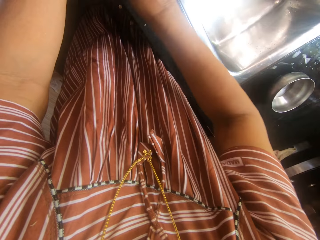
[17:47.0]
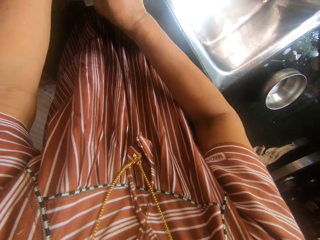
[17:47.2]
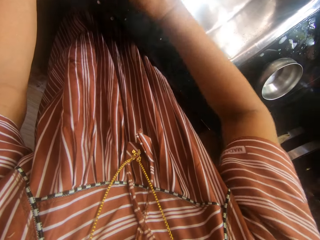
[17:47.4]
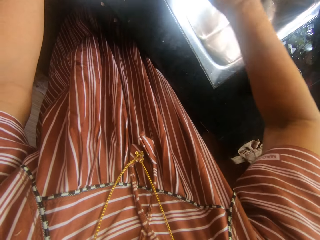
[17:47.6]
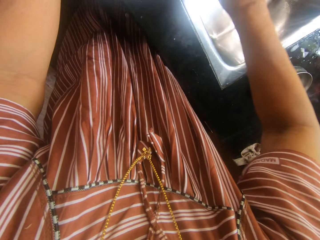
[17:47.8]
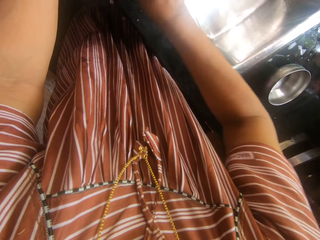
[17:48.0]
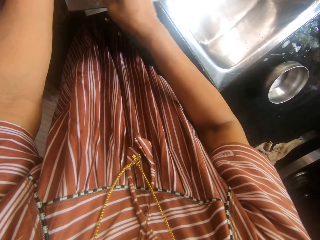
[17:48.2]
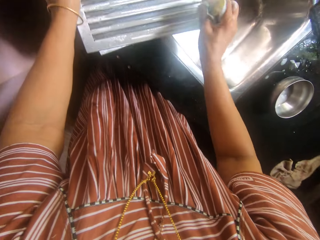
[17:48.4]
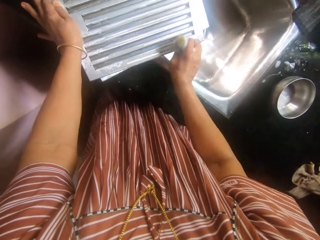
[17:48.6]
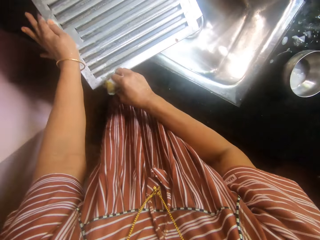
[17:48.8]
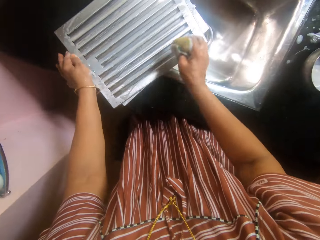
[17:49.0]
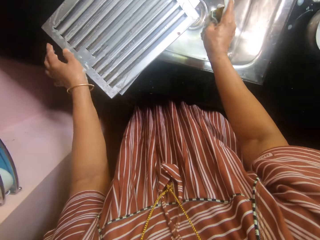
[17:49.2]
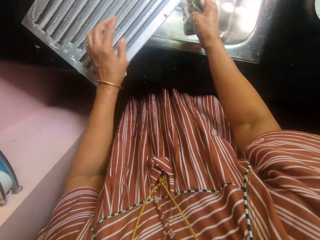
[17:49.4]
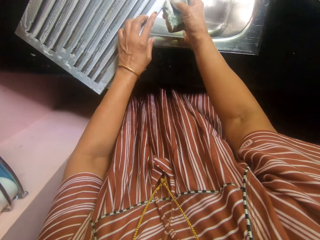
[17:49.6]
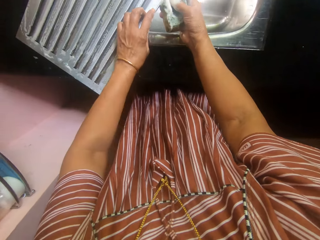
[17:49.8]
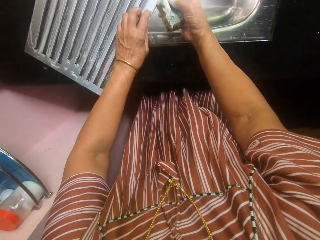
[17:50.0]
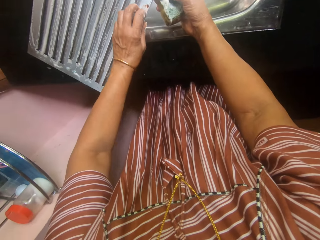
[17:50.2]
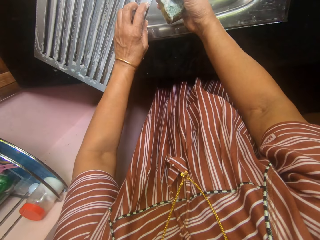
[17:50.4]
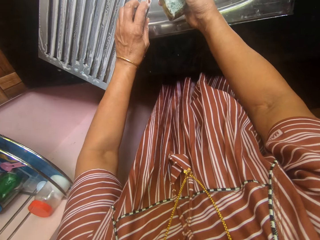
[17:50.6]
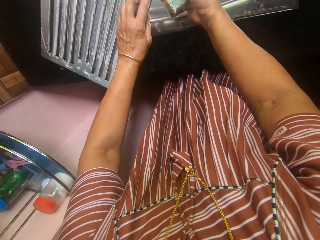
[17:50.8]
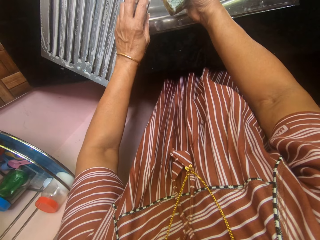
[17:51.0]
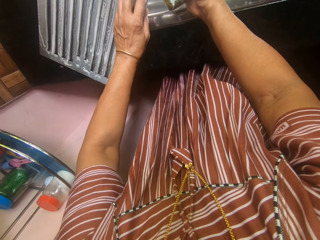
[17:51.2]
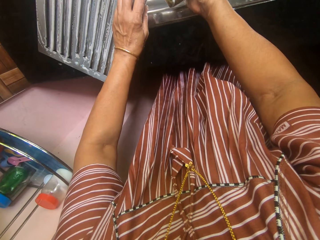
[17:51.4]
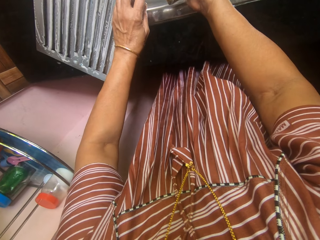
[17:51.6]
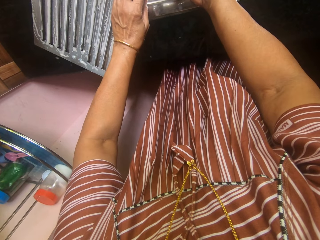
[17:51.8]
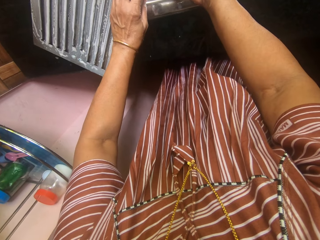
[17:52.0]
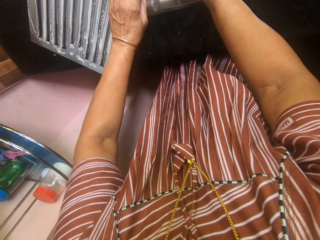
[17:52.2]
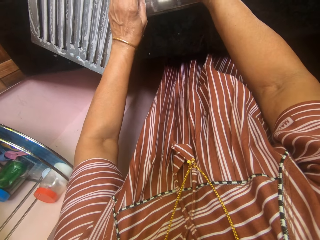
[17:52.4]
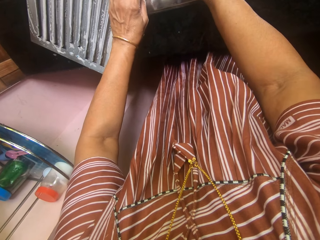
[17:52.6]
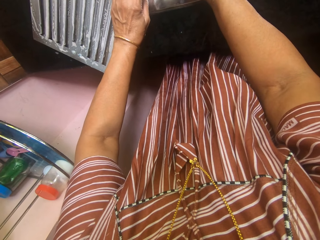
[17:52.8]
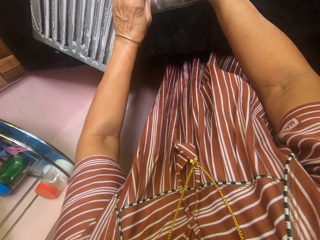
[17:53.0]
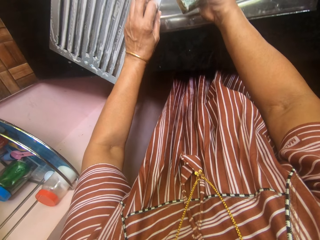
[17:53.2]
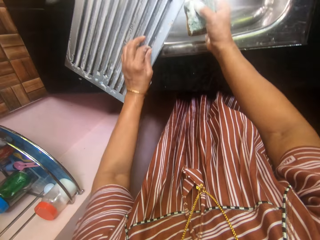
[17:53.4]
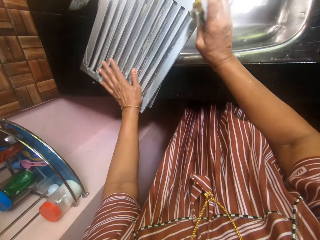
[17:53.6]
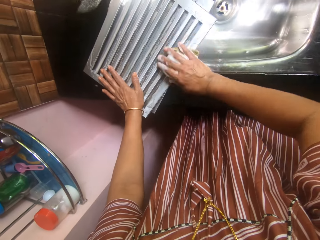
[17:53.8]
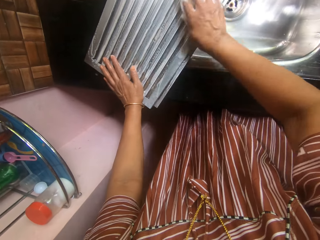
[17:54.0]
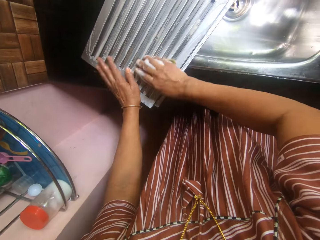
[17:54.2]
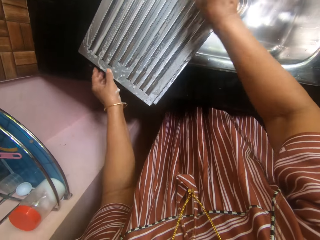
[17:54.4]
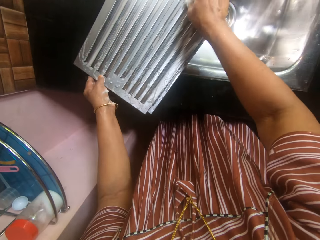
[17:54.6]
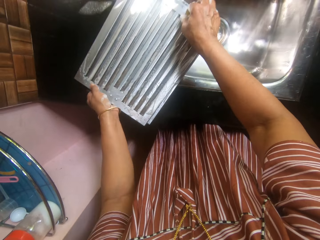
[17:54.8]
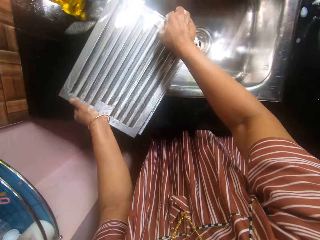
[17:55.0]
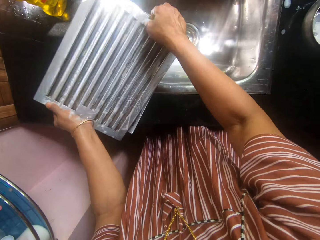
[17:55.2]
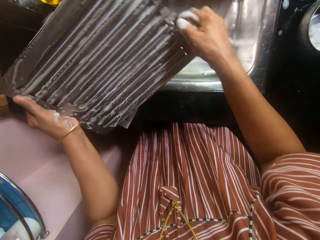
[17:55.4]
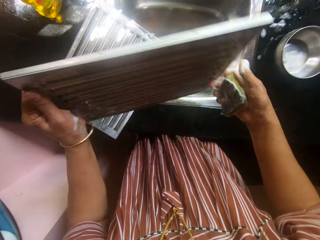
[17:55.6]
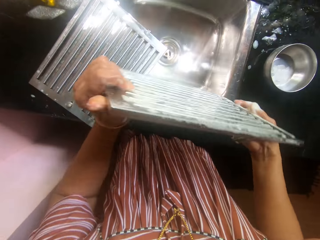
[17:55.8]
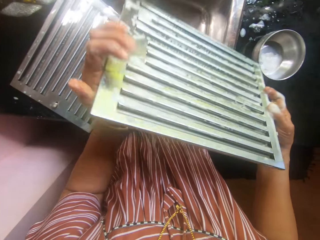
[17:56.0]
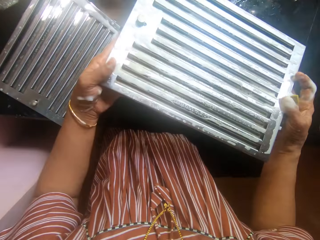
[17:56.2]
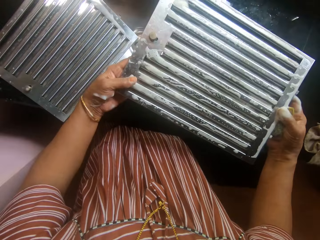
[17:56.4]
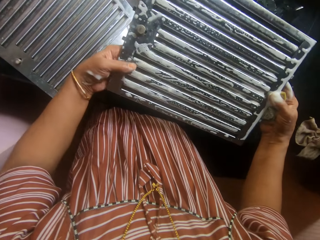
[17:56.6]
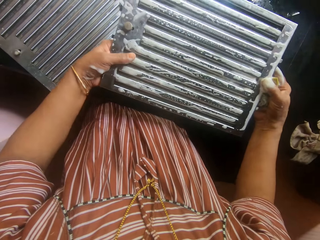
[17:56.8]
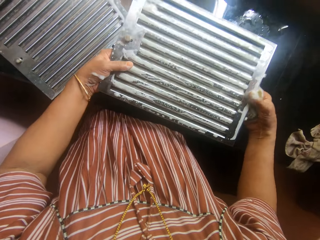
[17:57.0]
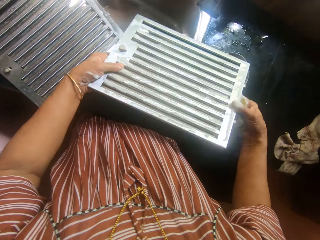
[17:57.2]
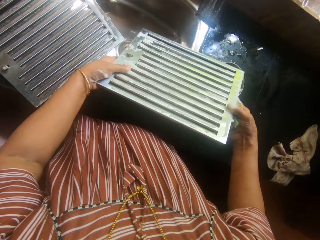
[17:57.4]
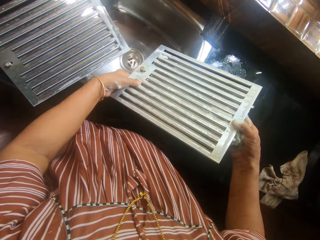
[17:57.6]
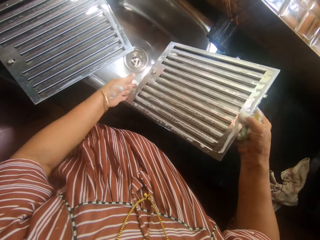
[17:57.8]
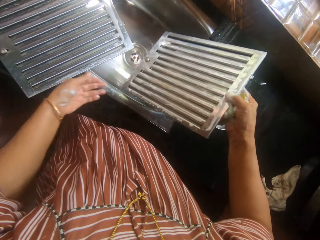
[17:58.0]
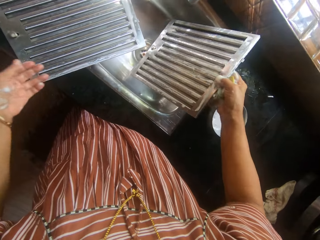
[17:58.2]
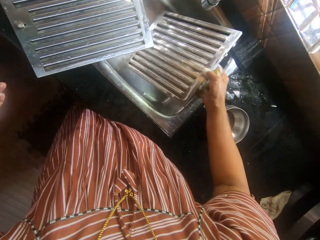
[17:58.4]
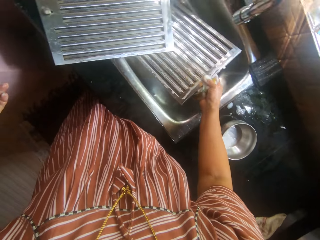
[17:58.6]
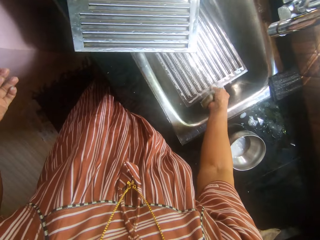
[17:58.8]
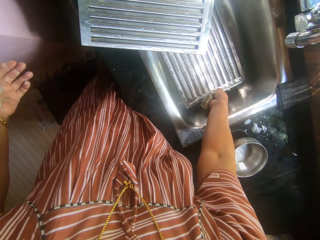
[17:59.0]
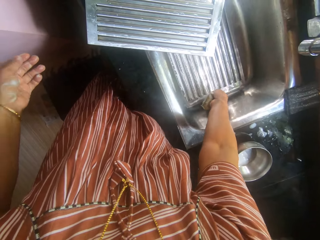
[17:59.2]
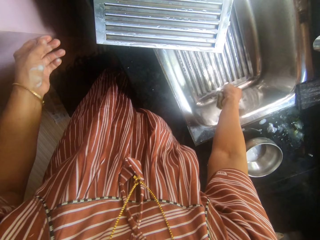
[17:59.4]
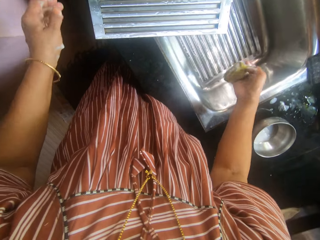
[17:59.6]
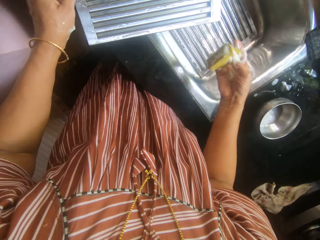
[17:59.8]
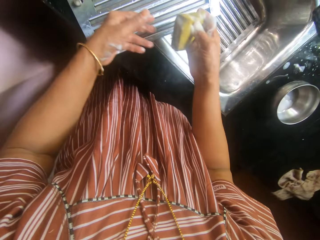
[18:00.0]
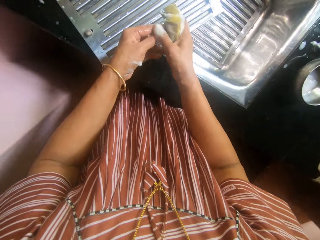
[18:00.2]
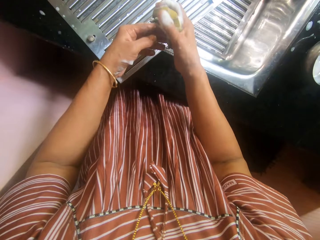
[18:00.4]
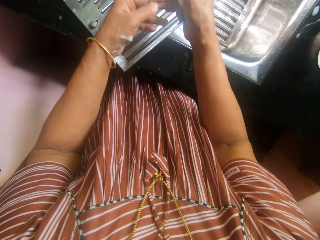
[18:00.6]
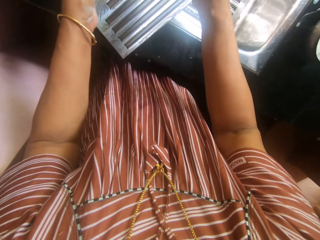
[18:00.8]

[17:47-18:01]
The camera wearer rubs dirt on the hood filter with her finger. She cleans the hood filter. She lifts the hood filter. She dips the hood filter in the sink. She drops the serrated metal in the sink with her right hand.

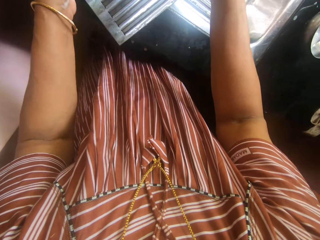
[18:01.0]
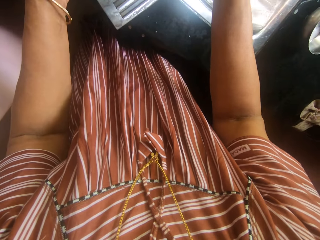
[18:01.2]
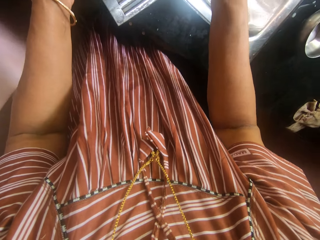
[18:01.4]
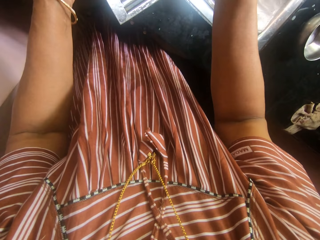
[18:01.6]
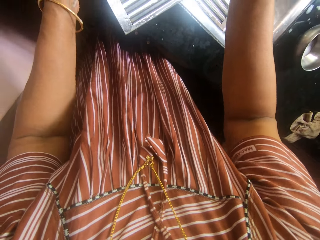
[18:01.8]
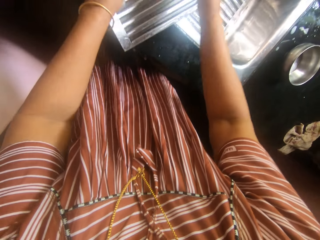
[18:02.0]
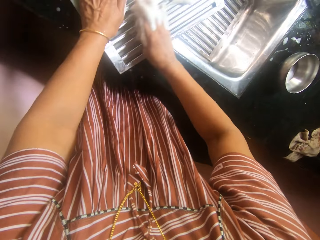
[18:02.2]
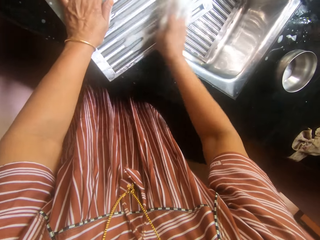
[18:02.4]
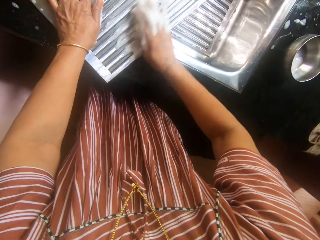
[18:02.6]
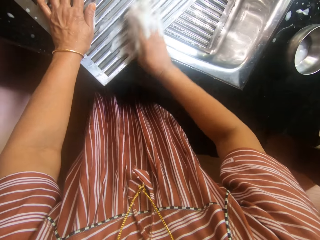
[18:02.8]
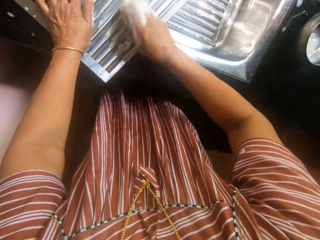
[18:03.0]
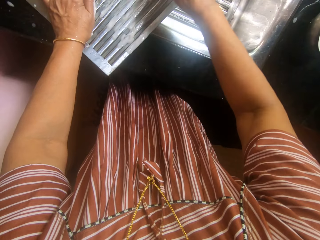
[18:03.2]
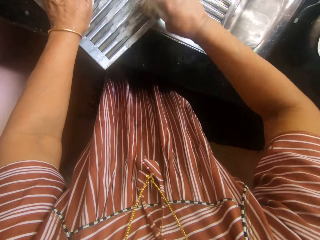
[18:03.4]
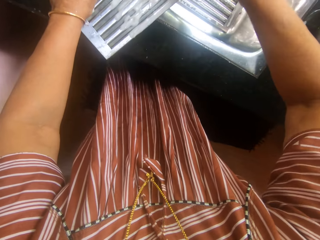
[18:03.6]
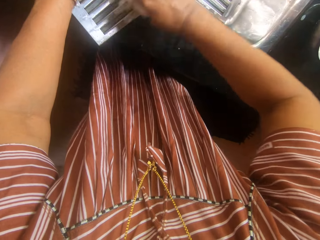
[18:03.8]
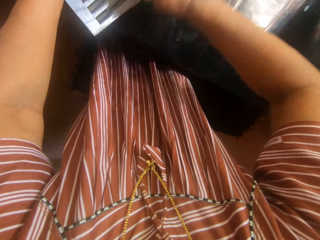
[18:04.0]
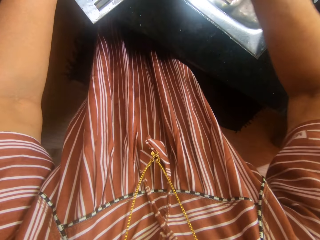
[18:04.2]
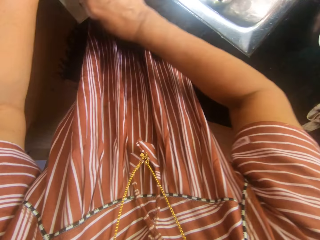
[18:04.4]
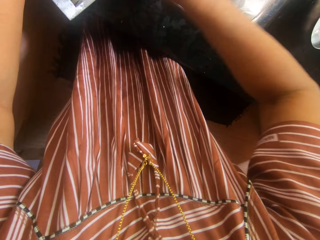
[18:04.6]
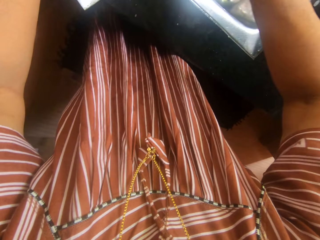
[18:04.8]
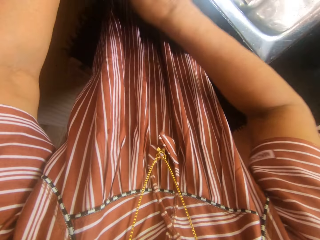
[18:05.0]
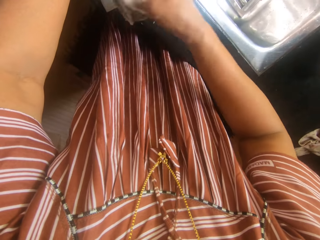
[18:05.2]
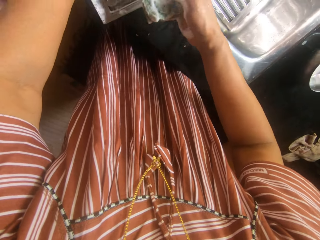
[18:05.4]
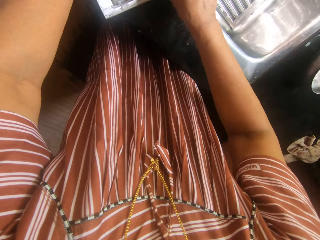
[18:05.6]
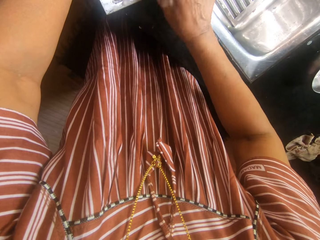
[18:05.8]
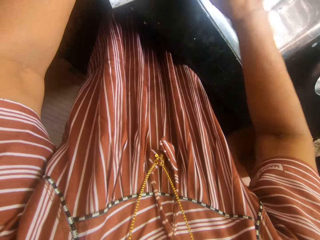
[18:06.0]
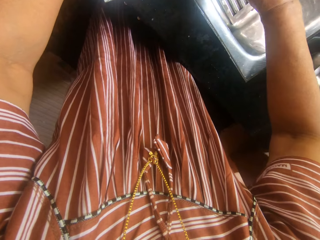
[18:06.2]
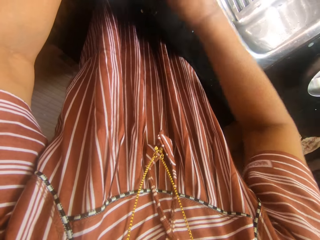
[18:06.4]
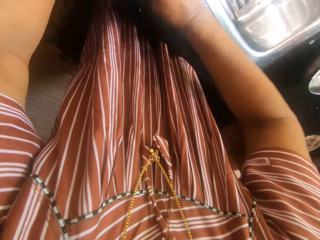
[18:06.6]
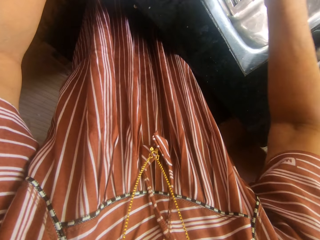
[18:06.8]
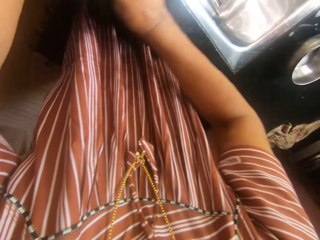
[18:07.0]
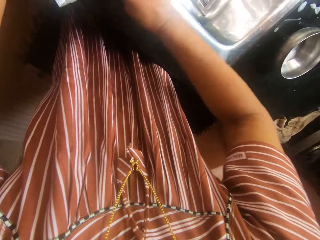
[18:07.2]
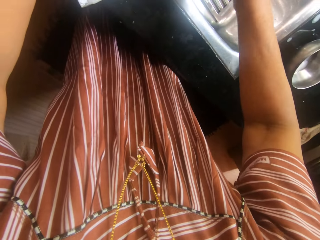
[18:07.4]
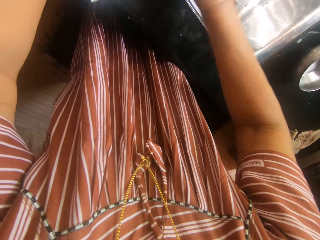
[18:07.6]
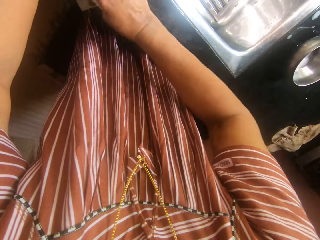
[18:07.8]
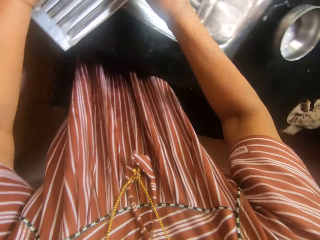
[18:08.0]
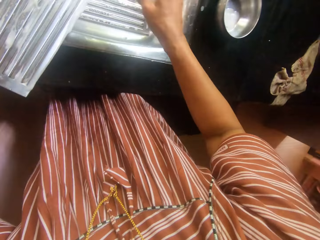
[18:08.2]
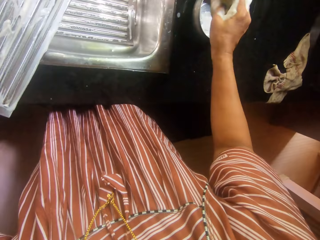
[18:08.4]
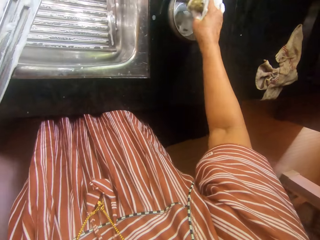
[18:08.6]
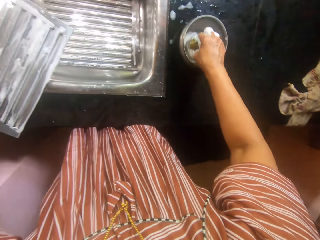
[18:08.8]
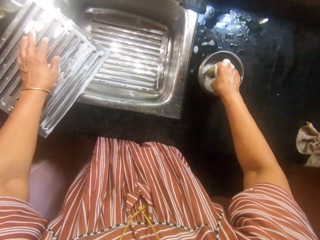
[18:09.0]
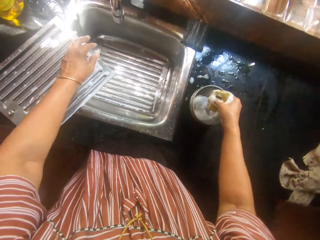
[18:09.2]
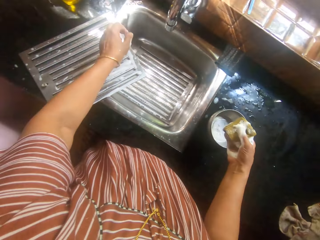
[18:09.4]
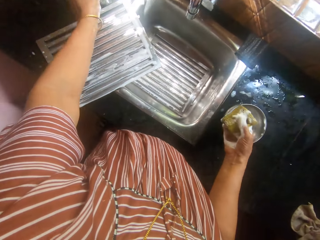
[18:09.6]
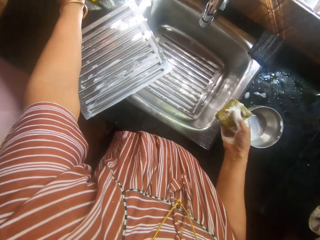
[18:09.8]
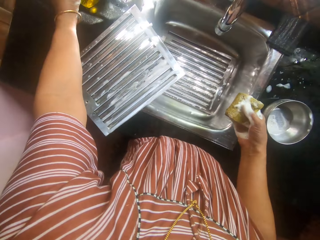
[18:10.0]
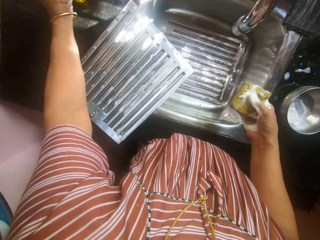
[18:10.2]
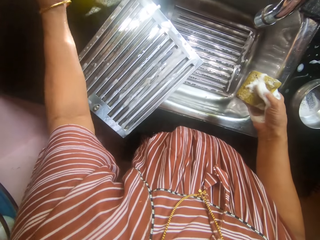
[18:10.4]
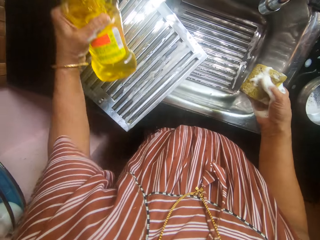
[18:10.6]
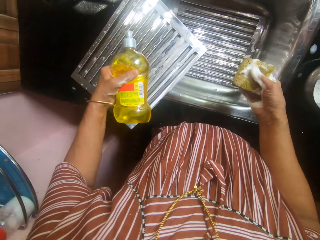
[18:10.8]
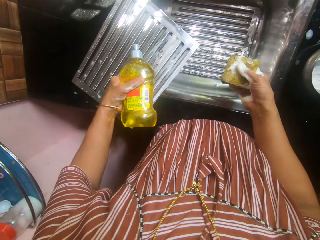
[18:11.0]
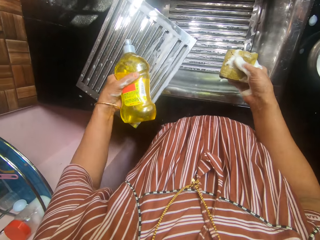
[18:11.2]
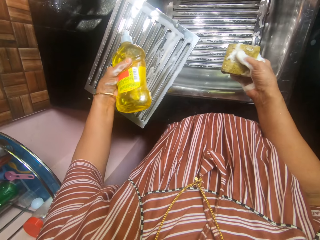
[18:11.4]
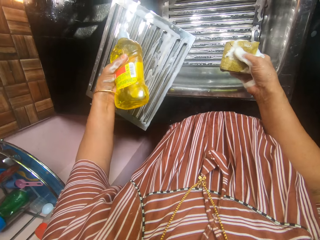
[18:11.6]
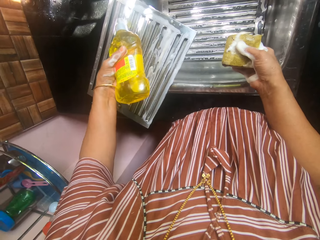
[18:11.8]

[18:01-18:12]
The camera wearer washes the other serrated metal in the sink with the foam sponge in her right hand. She dips the sponge on her right hand in a stainless plate with soap on the slab. She picks up the liquid soap and holds the liquid soap. She squeezes soap out of the container on the serrated metal.
